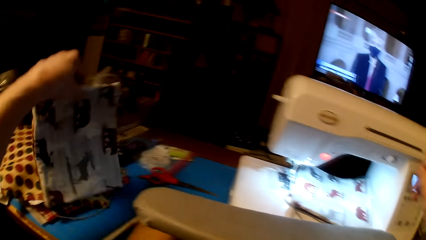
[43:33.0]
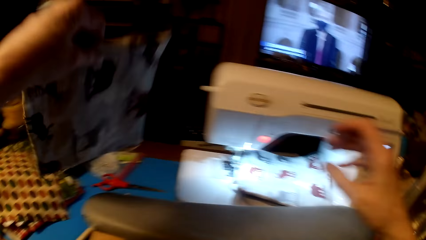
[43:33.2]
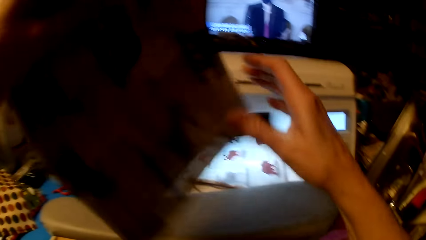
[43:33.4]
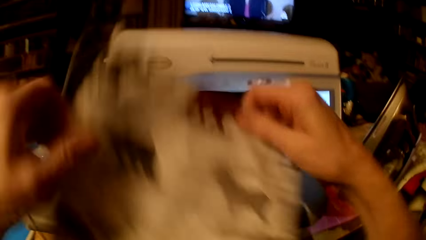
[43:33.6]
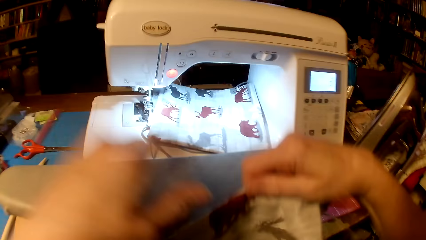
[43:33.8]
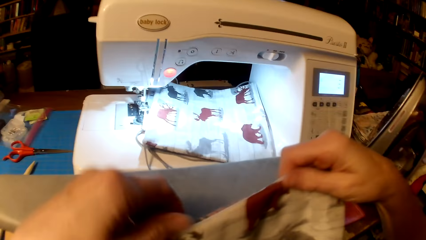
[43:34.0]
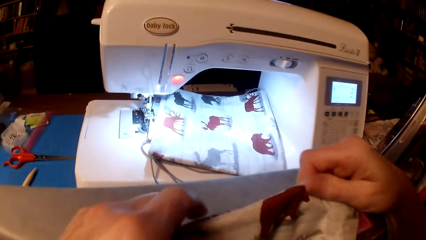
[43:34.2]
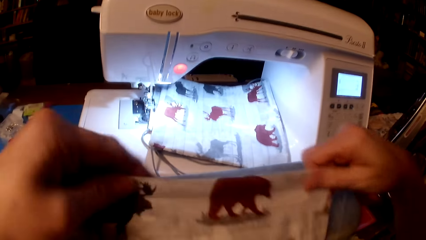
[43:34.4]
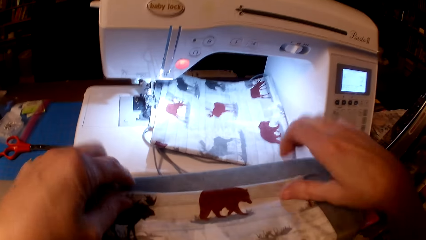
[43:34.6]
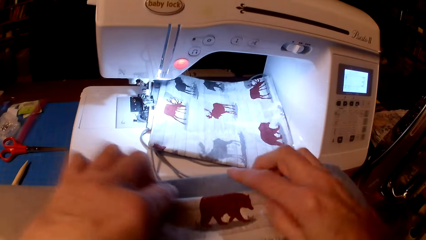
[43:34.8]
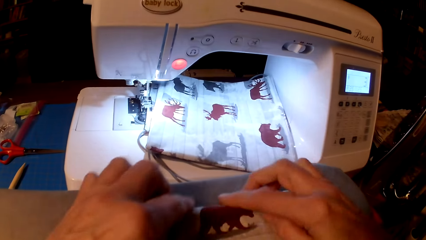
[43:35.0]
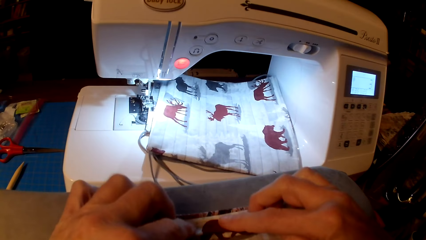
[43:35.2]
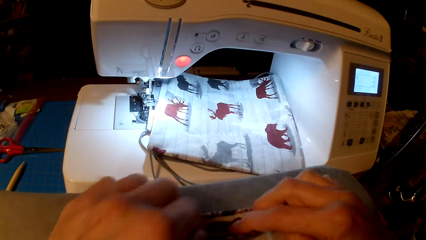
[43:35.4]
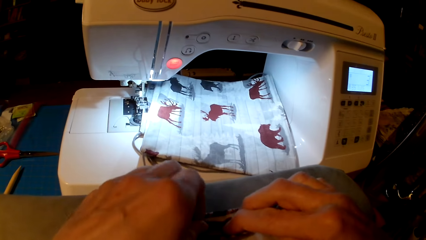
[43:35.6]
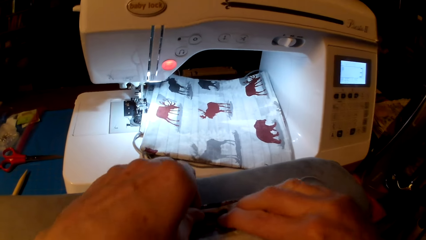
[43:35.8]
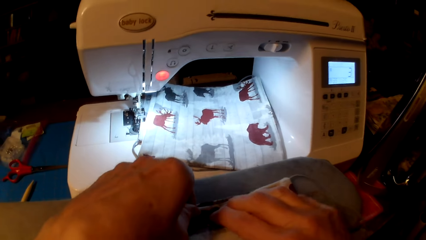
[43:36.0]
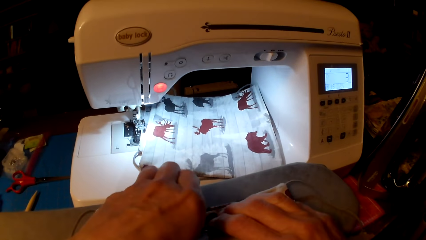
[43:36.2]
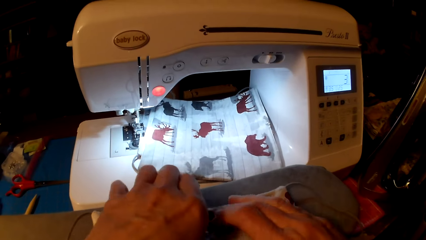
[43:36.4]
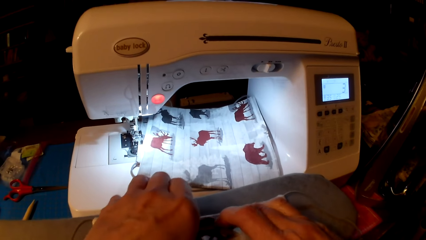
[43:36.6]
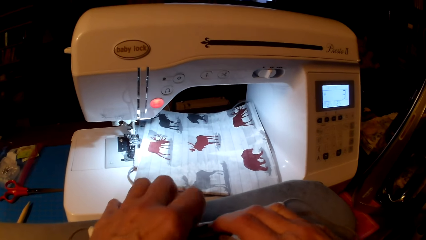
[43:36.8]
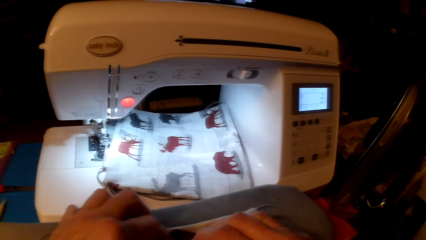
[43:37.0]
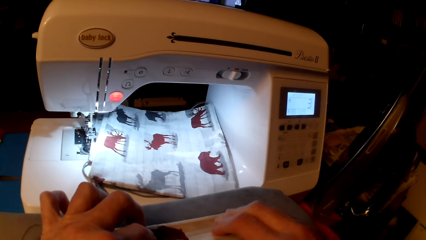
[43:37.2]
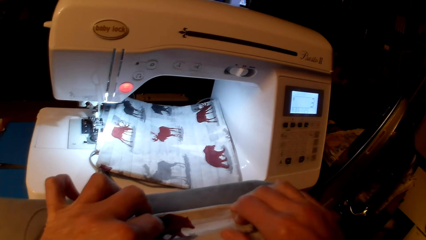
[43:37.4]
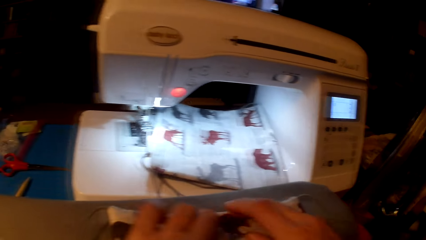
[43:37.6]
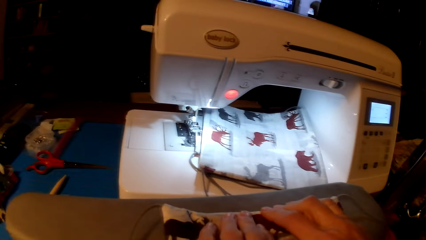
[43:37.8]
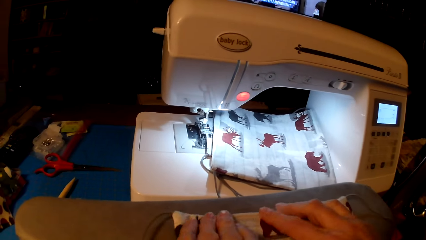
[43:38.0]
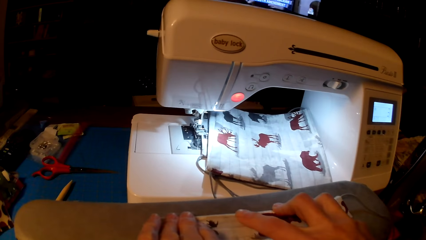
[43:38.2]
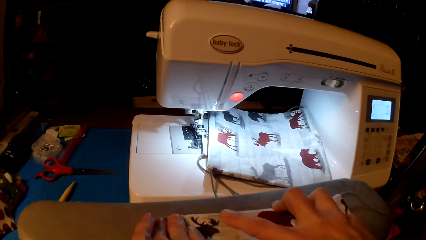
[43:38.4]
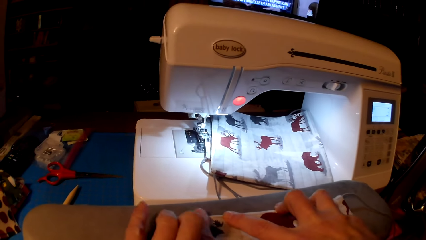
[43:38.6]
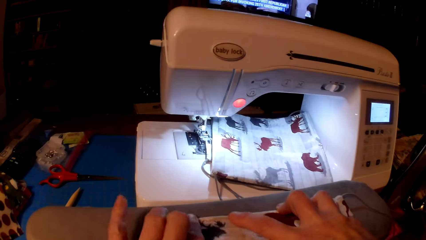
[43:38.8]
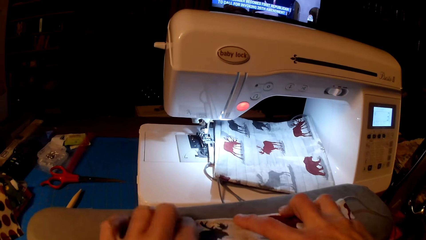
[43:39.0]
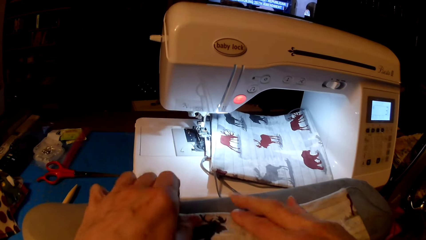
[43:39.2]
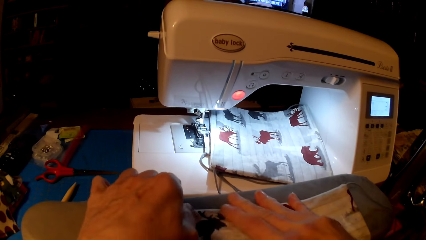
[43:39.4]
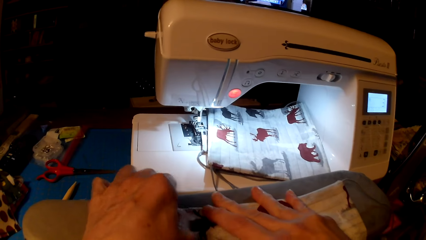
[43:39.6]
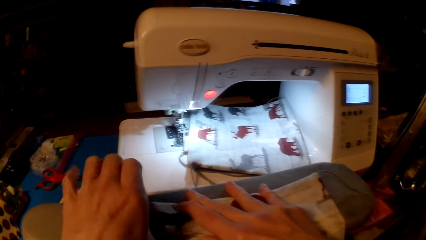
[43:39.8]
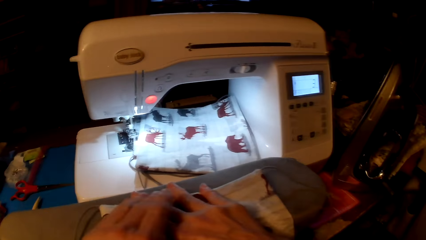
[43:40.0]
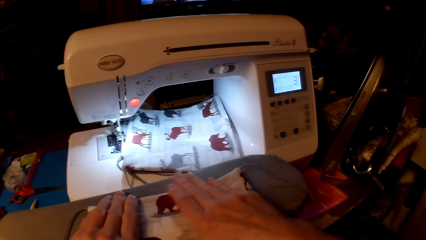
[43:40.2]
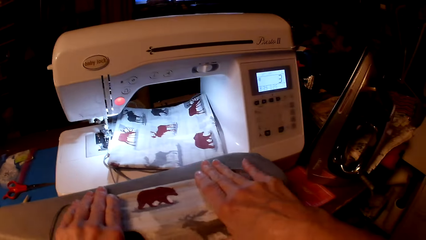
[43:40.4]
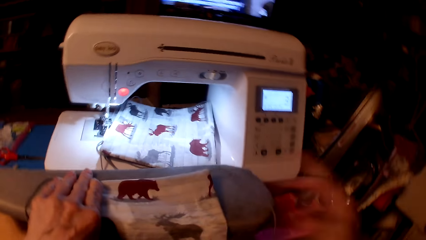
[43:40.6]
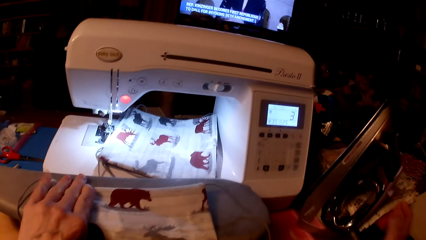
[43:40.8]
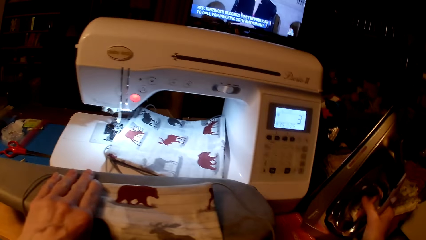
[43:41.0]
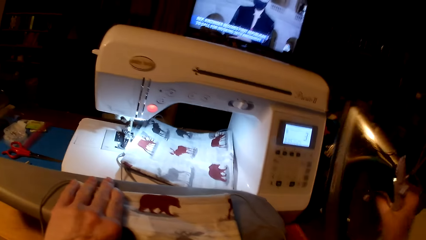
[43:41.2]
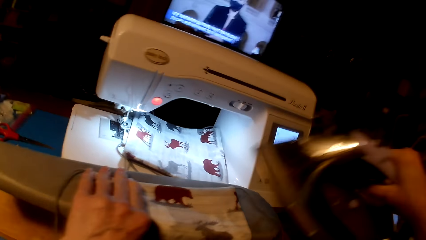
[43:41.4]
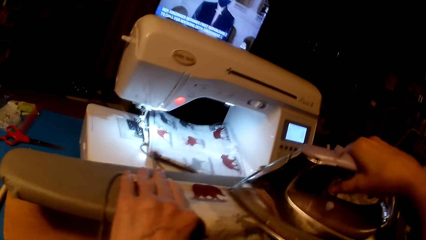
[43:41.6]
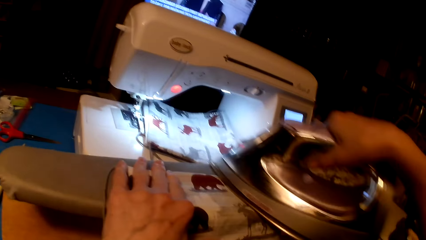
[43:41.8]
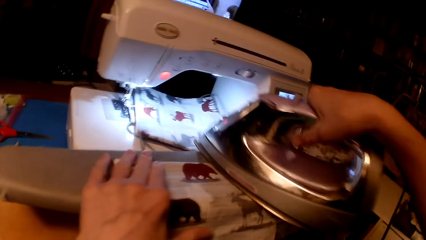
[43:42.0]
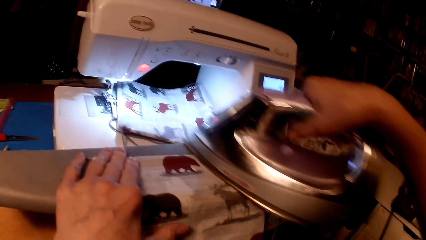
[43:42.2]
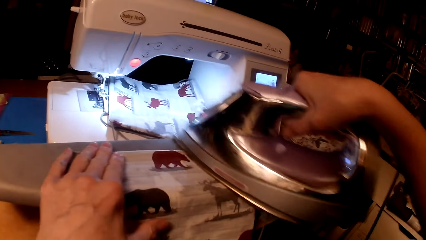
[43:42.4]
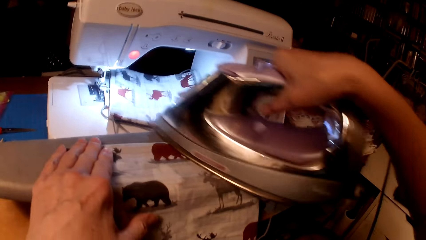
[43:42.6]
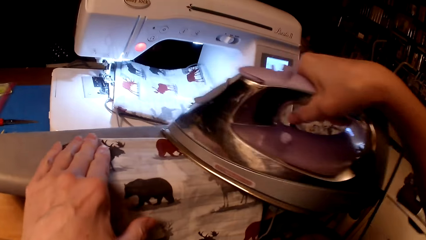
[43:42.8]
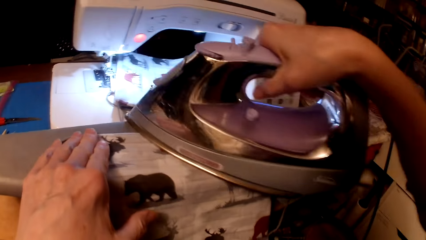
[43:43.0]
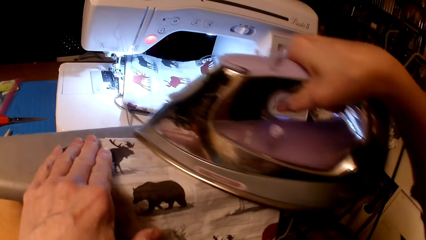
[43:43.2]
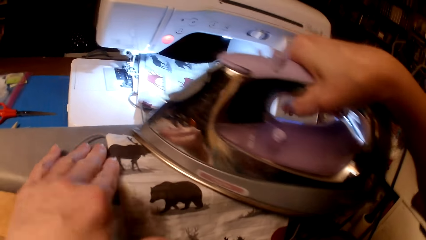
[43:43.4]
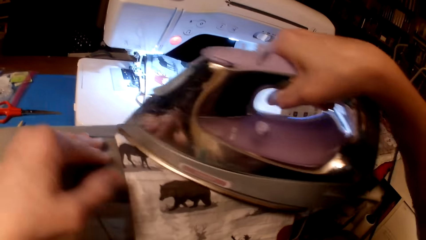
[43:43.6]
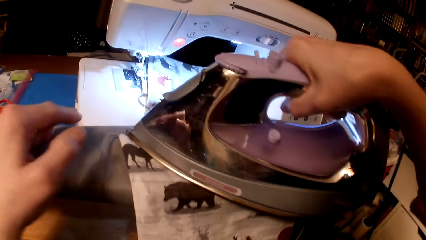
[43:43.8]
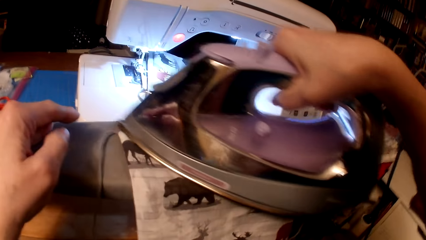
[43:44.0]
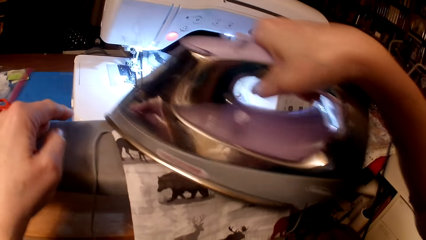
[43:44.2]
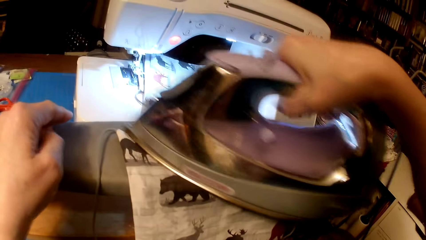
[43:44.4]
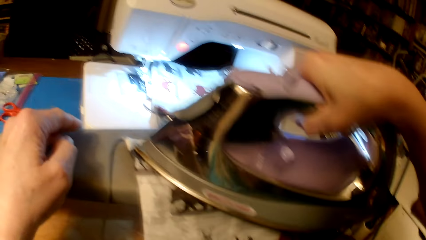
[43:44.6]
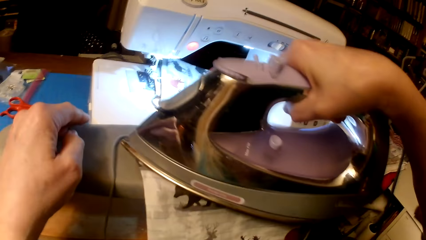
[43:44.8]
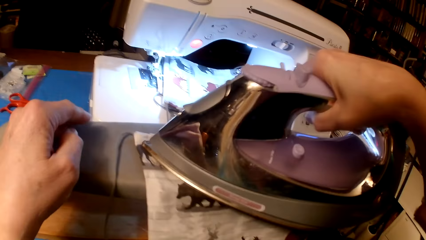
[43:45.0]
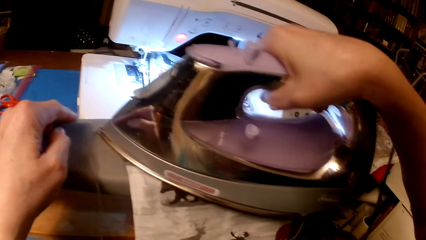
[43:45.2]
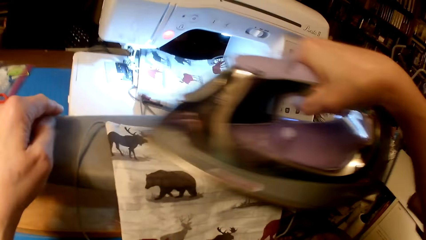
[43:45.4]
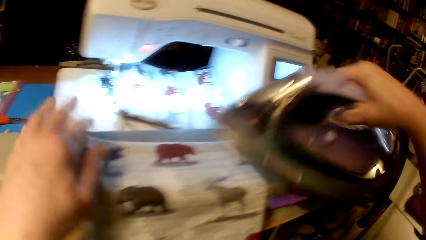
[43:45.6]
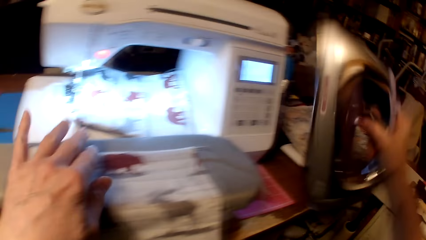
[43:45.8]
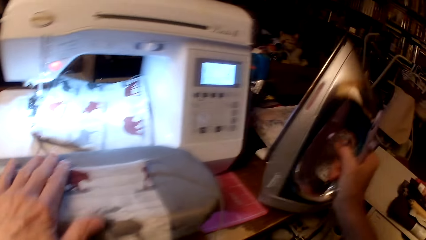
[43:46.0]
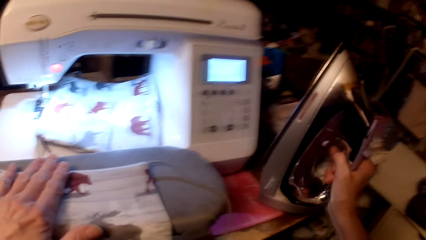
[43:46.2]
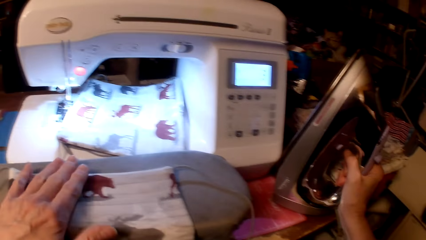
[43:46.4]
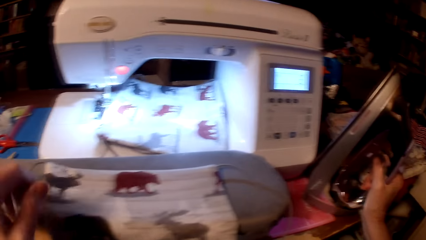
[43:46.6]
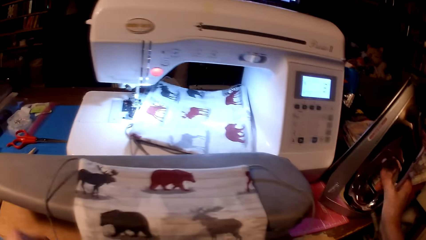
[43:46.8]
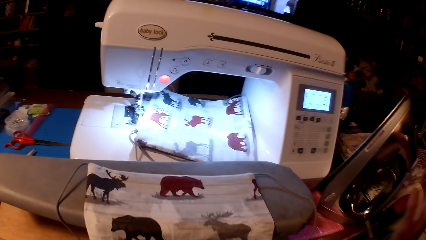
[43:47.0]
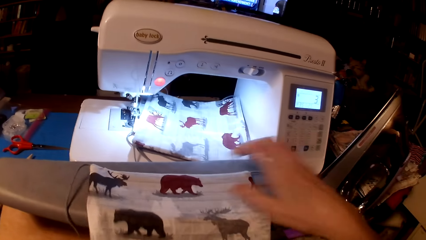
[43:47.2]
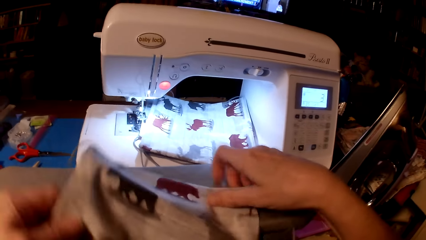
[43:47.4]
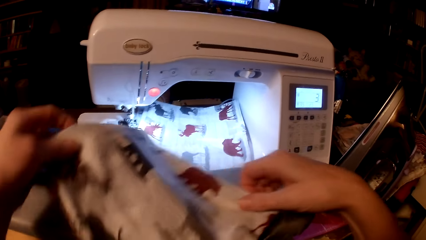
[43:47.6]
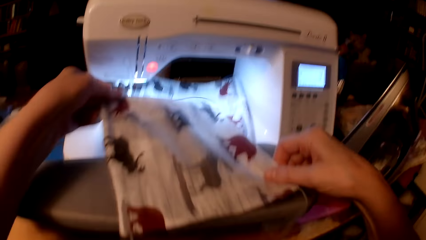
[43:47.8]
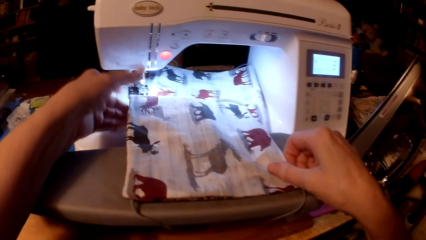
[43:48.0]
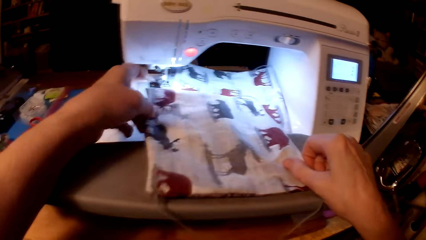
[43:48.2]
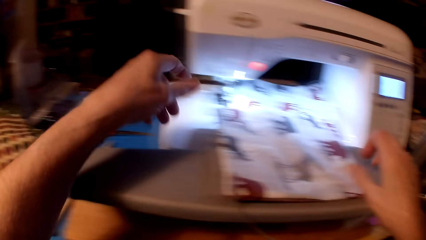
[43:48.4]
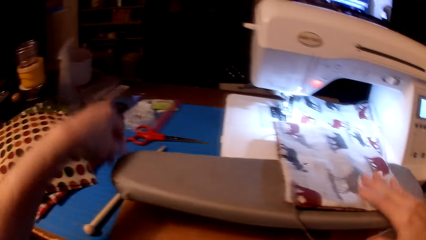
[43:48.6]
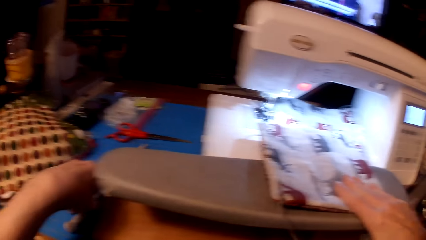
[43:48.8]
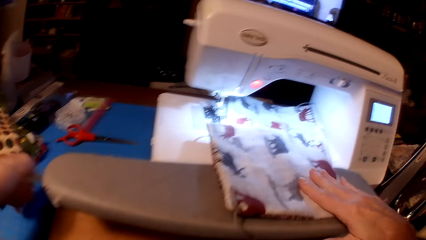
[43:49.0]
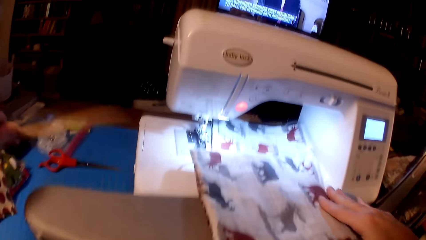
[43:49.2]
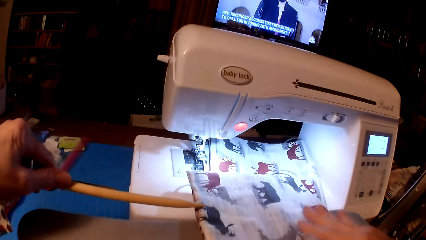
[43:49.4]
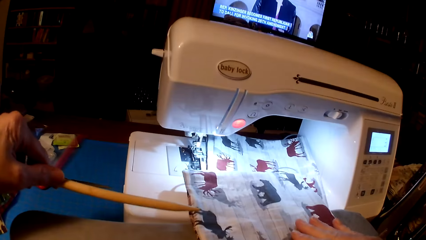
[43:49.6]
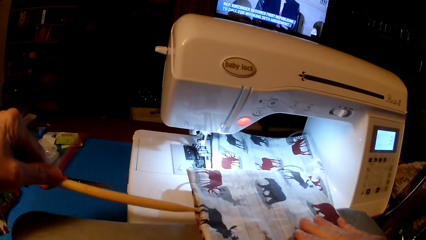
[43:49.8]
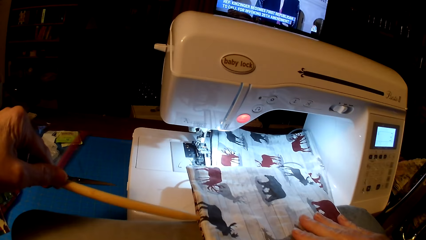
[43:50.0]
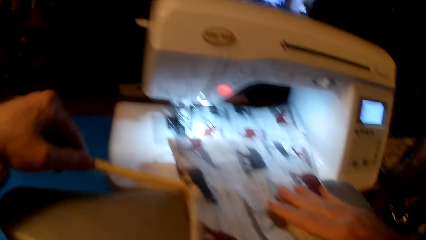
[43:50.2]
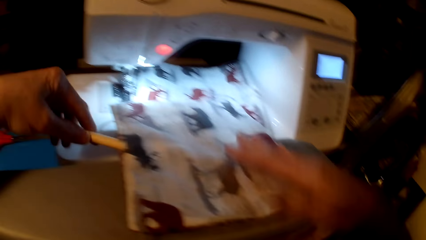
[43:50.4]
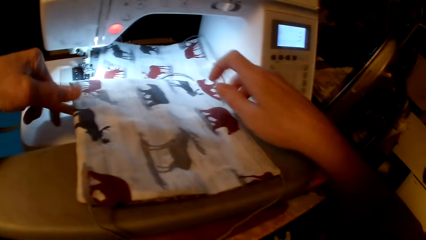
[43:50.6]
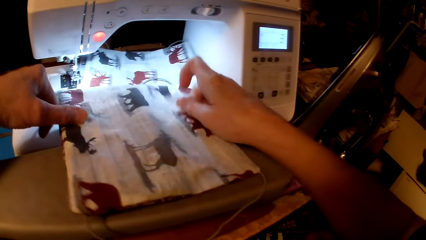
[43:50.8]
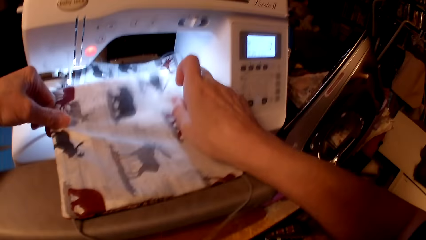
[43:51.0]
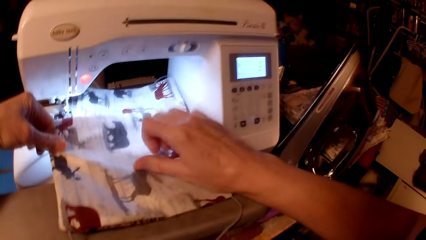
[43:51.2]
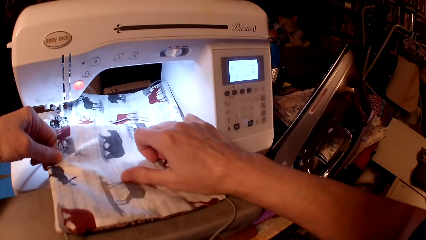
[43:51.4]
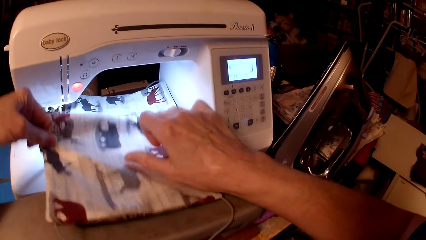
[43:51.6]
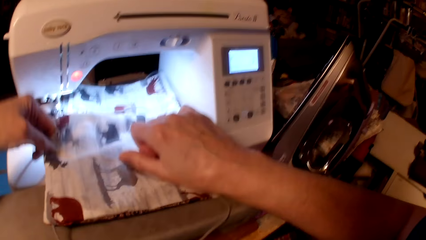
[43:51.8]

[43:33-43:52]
The camera wearer picks up a pillow cushion. They place the pillow cushion on an iron board. They align the pillow cushion. They pick up an iron box. They iron the pillow cushion. They put the iron box on the table. They straighten the piece of cloth or pillow cushion. They rotate the pillow cushion. They pick up a wooden stick.
